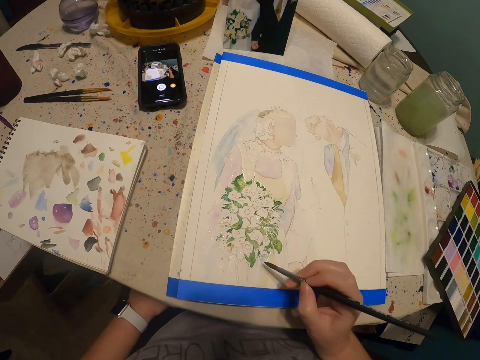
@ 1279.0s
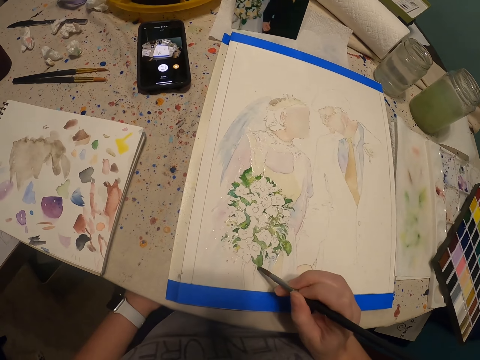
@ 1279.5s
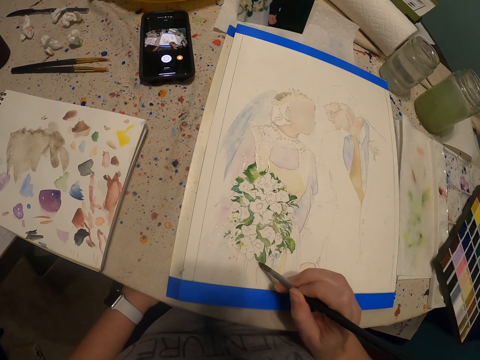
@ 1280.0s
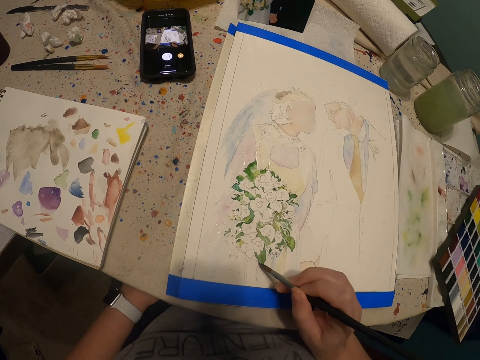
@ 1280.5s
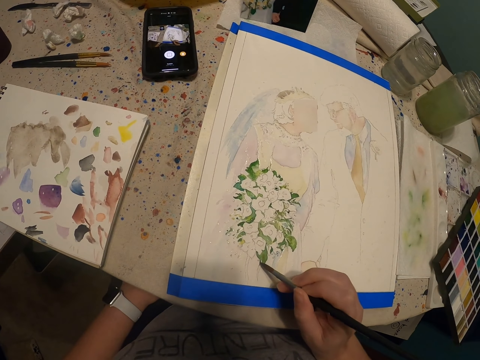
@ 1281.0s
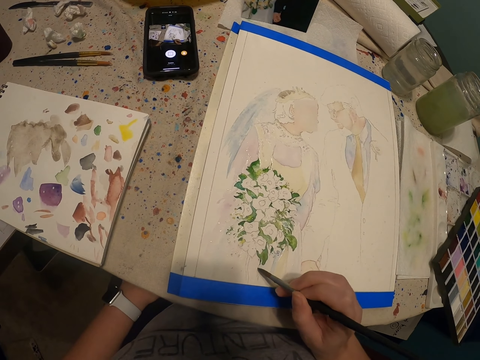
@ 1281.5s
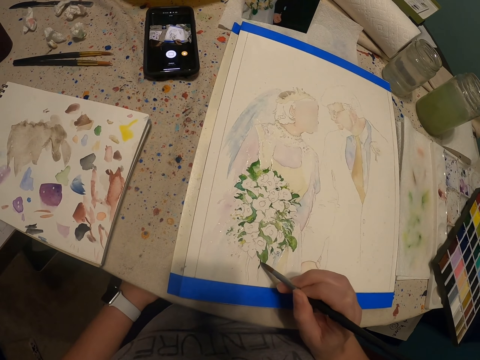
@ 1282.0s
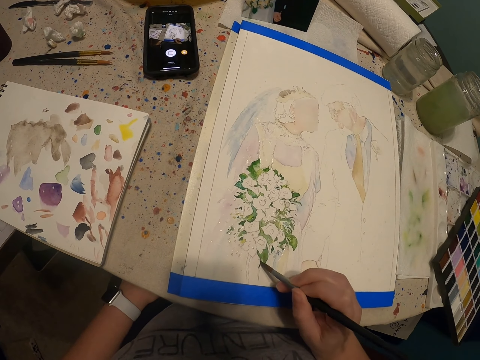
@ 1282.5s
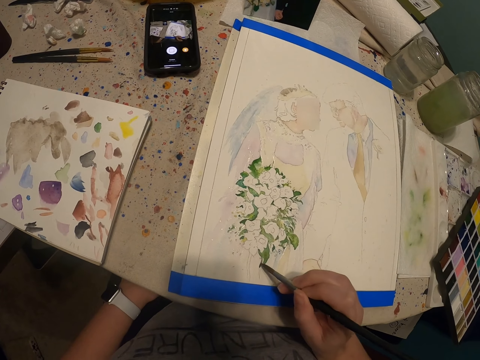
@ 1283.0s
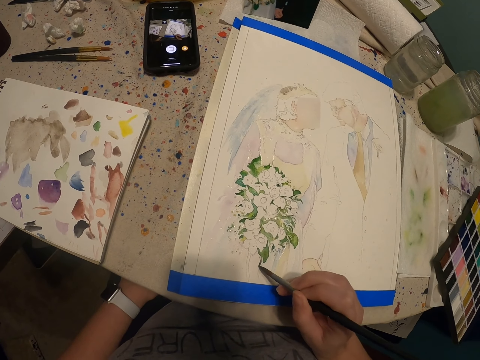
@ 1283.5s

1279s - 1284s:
The camera wearer paints a drawing with the paint brush.

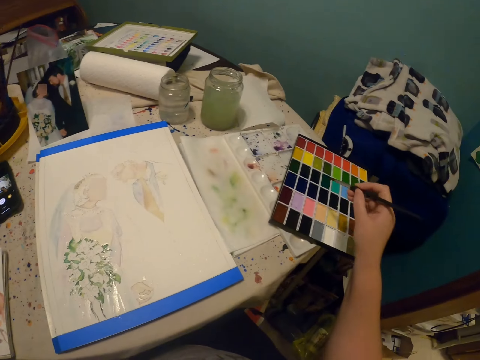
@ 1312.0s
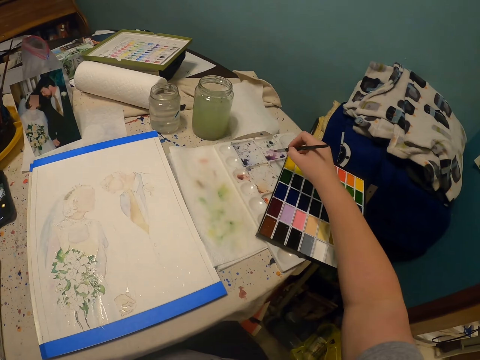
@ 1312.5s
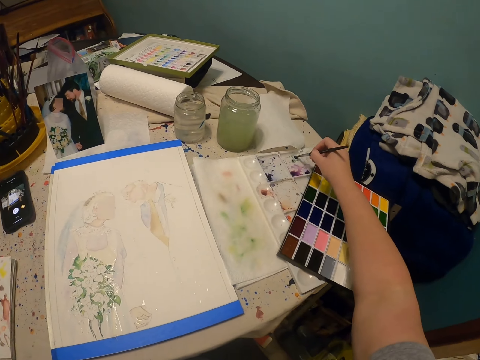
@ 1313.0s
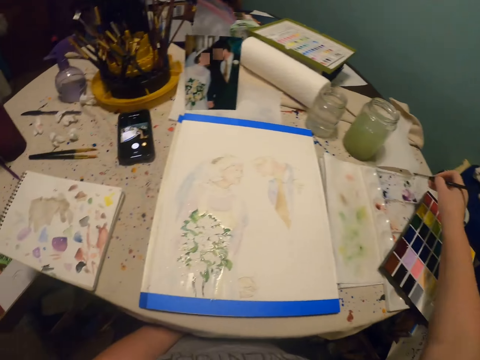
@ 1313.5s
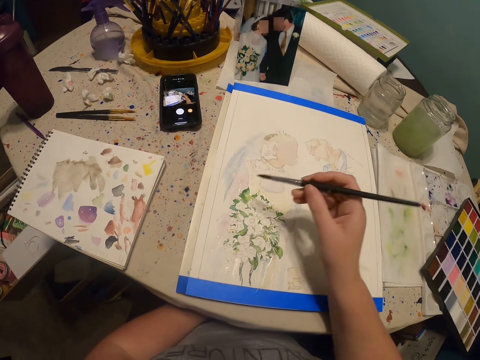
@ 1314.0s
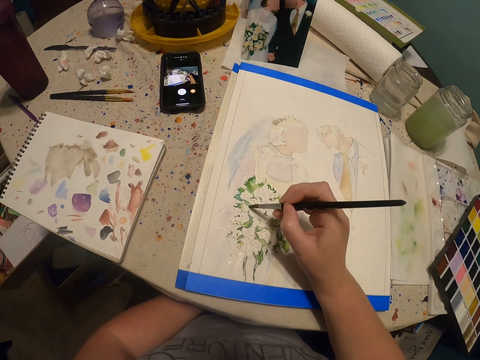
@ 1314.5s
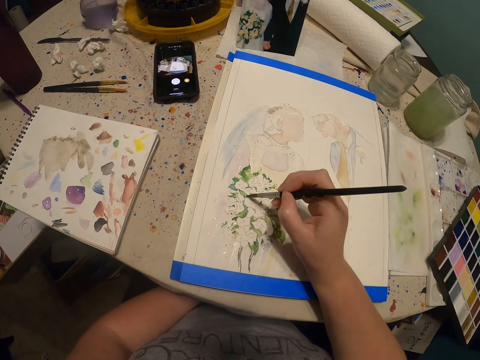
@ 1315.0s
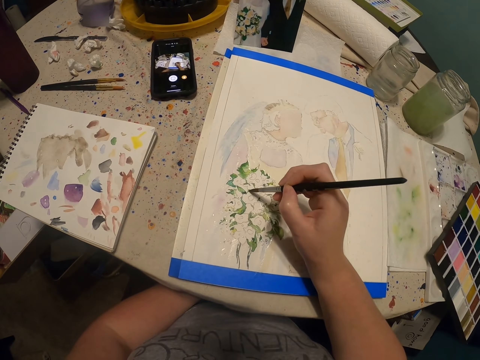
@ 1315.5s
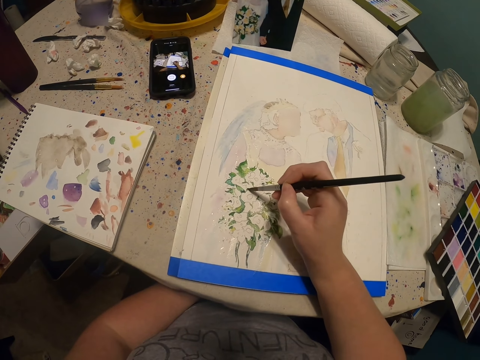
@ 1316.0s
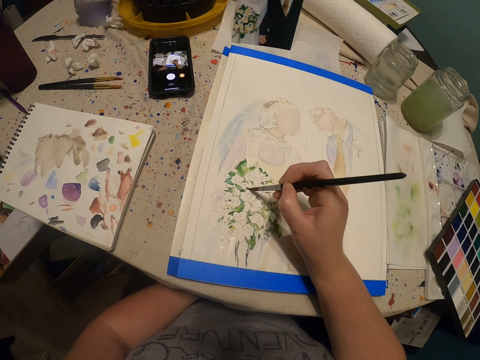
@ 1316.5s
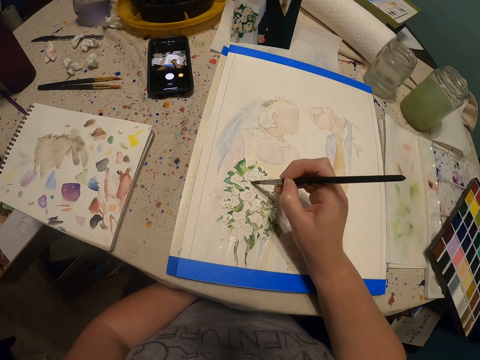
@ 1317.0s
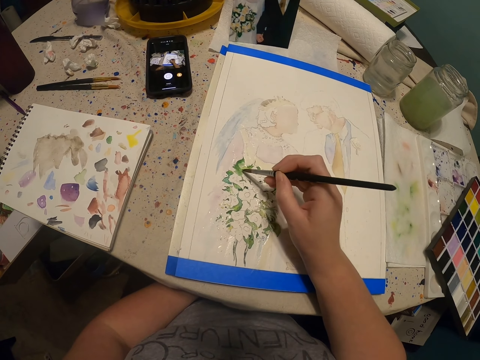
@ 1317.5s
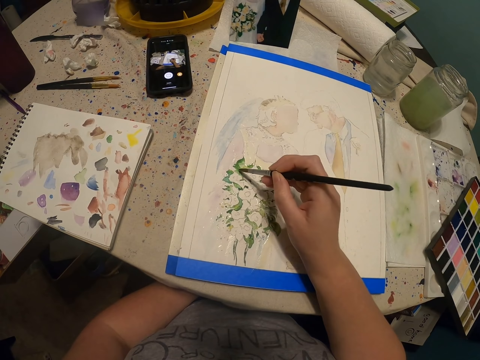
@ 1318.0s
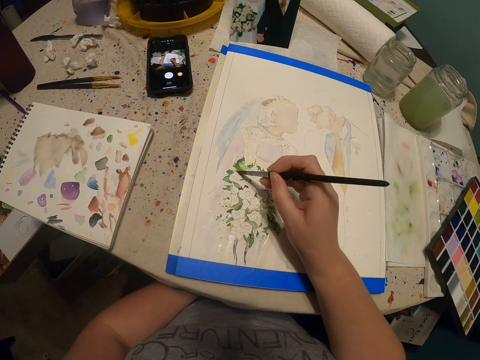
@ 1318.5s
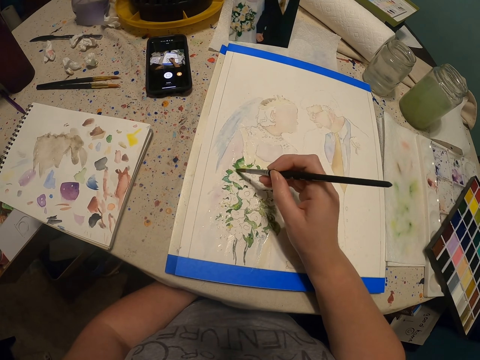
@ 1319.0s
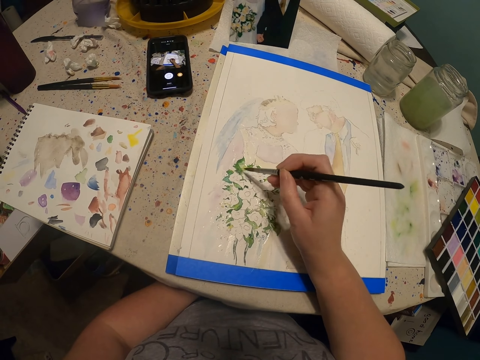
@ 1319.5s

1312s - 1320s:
The camera wearer rubs the paint brush on the palette cover. They paint a drawing with the paint brush.

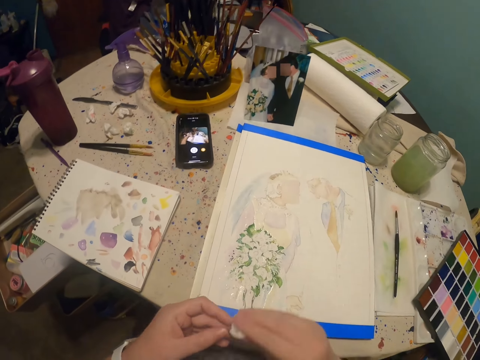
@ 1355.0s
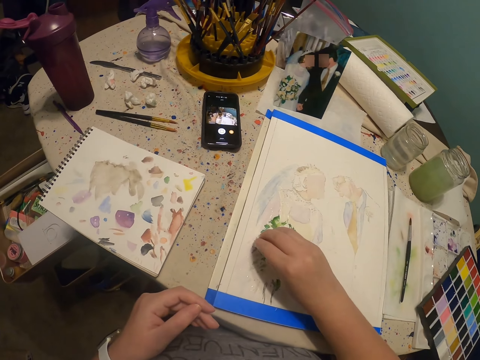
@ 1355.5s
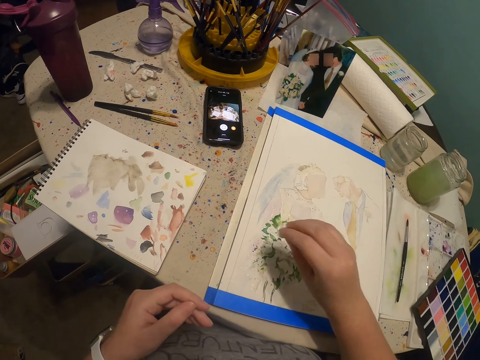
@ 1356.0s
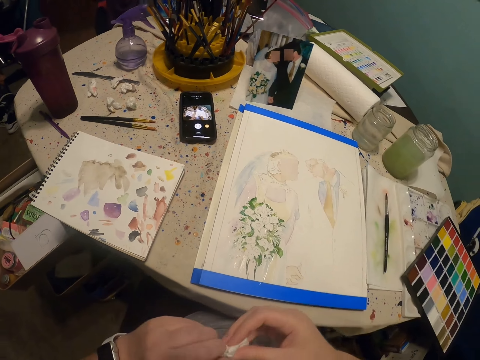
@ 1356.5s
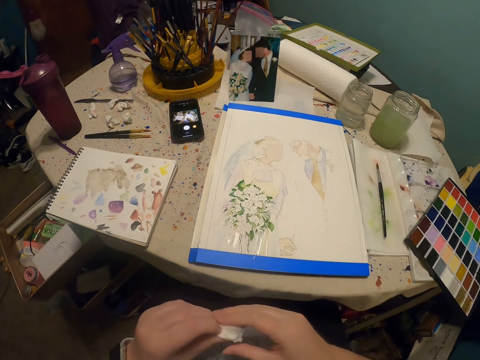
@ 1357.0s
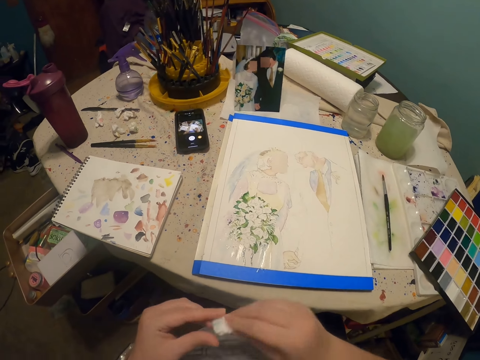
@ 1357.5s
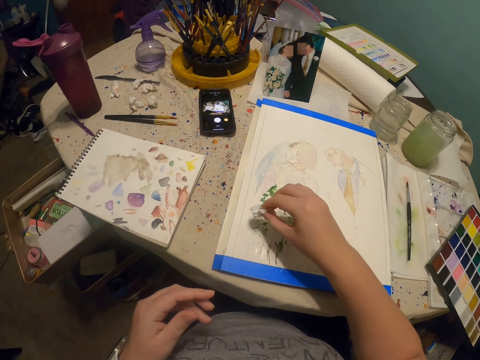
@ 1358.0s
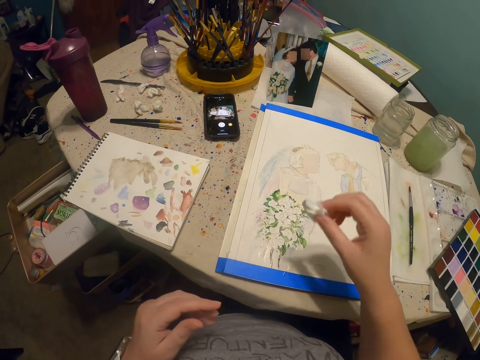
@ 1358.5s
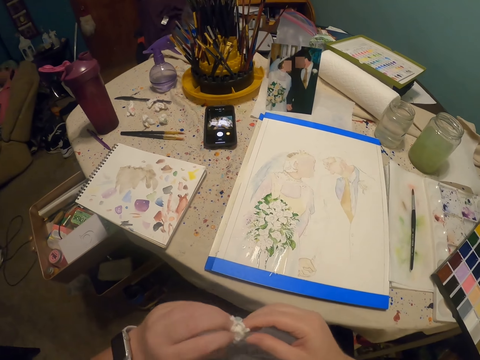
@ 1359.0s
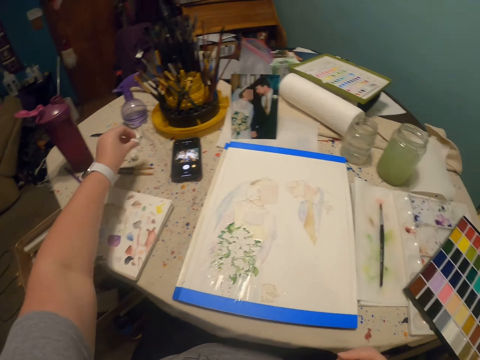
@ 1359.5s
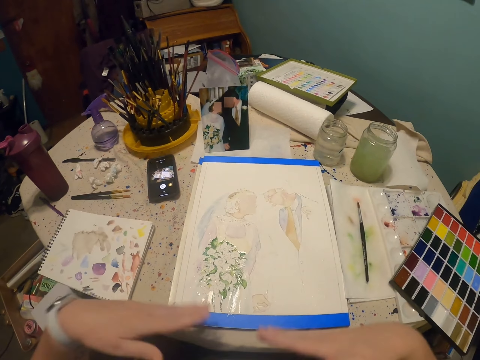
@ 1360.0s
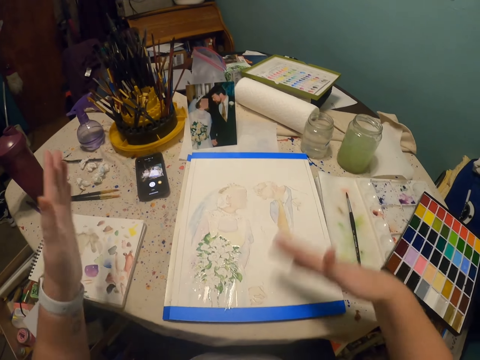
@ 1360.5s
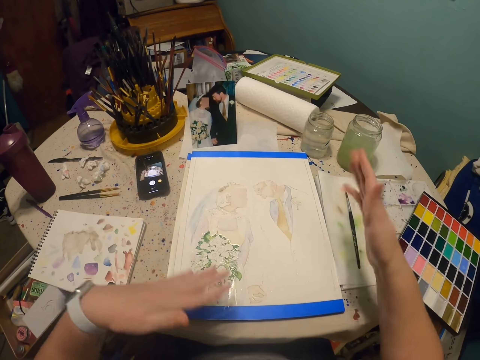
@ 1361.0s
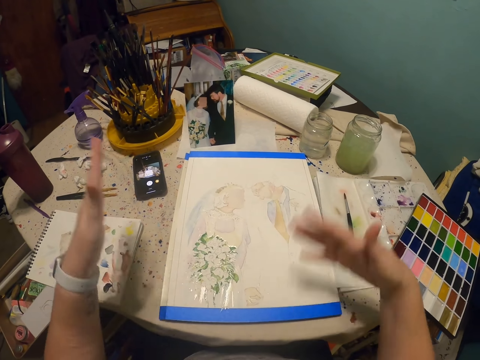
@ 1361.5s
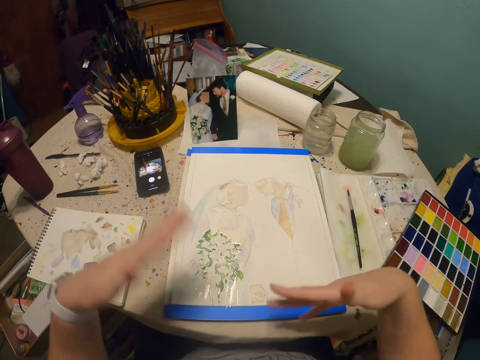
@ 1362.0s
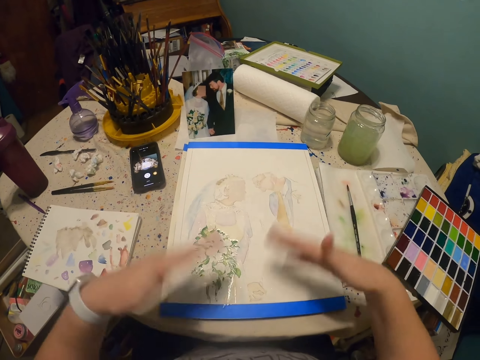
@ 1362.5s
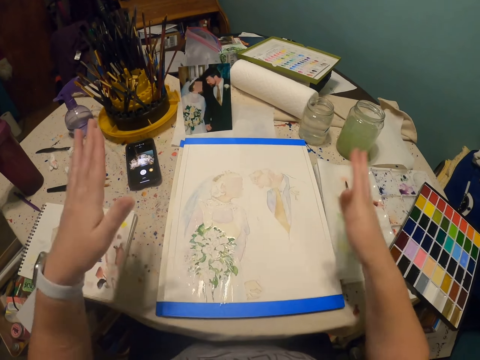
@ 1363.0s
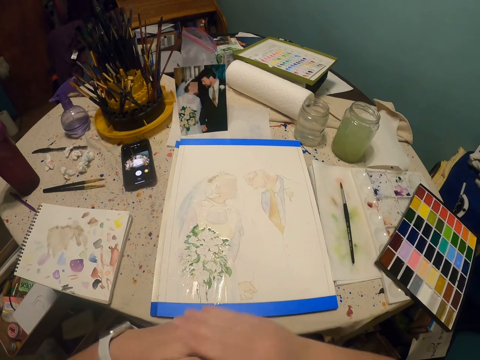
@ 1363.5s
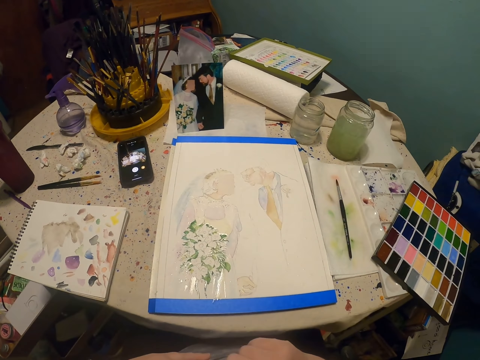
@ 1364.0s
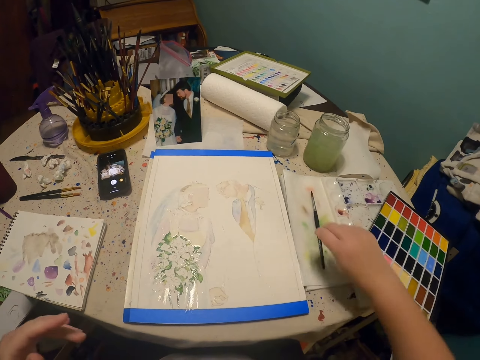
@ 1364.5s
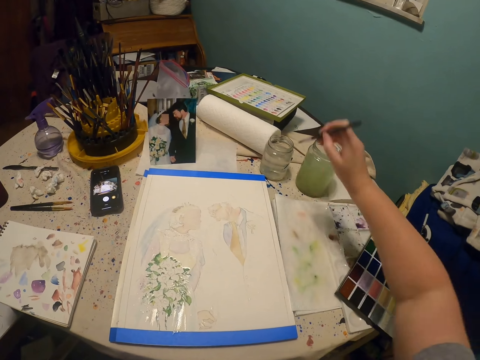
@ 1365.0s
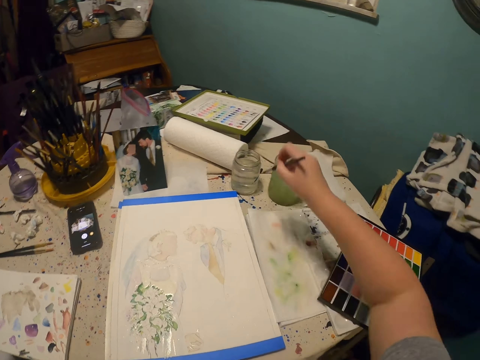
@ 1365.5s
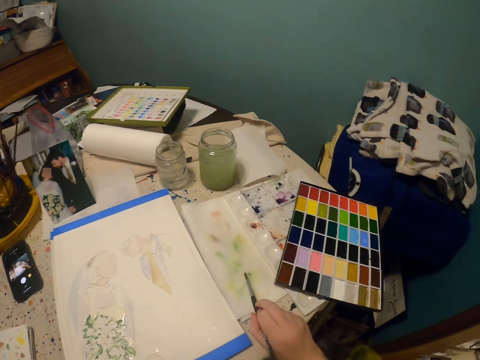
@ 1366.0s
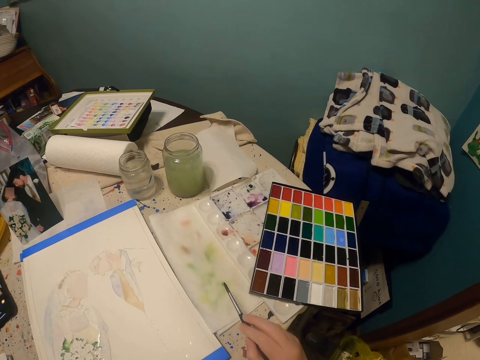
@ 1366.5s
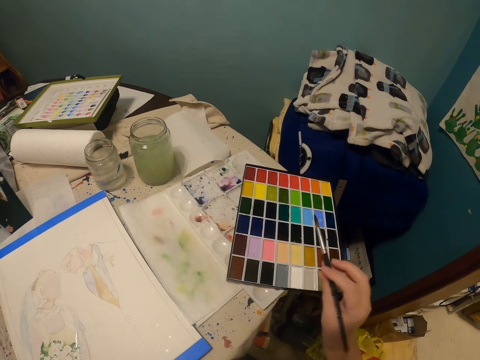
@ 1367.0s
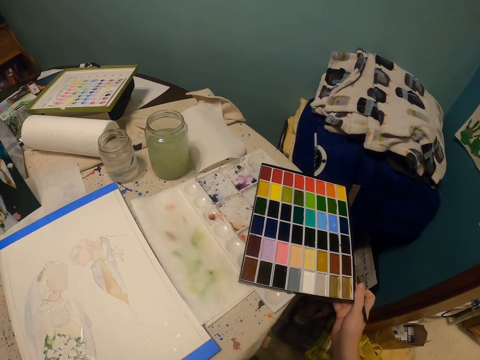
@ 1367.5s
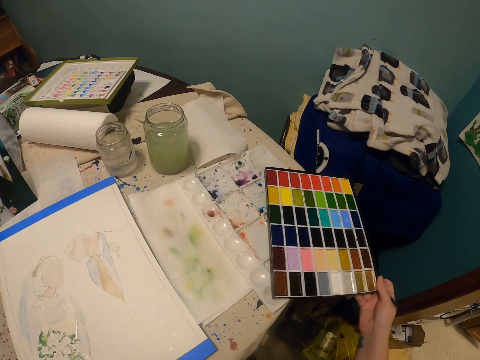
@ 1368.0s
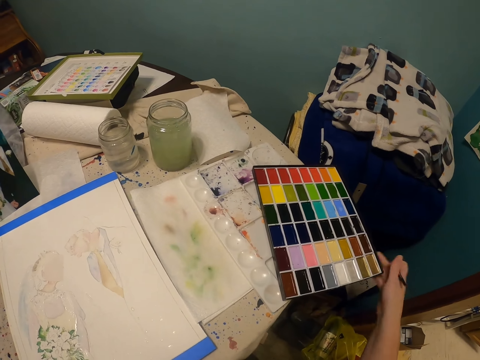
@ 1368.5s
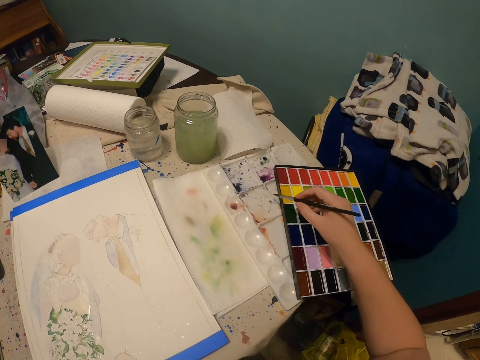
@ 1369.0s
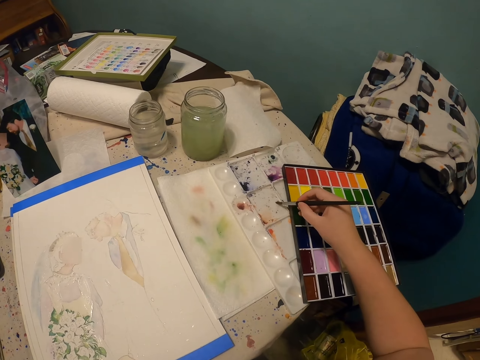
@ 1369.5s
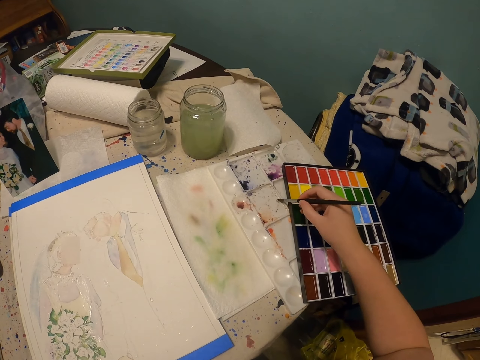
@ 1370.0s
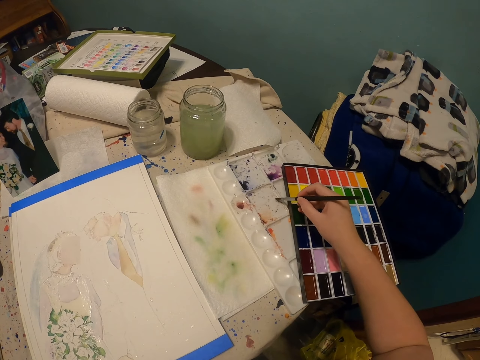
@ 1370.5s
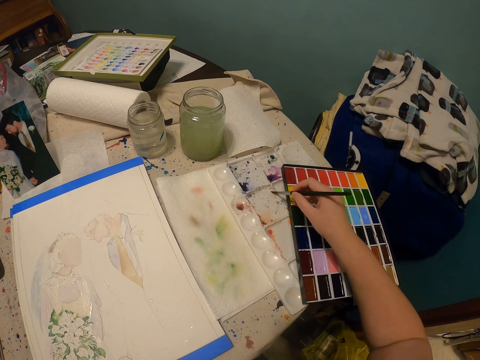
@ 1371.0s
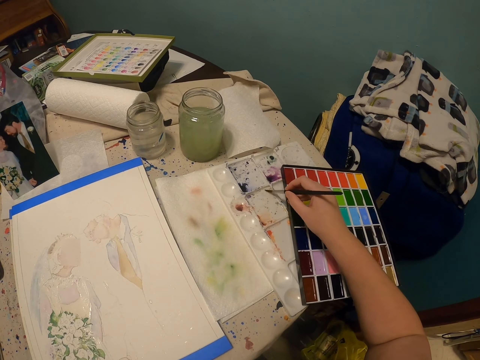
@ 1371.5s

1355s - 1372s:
The camera wearer wipes the painting with a paper towel. He puts the paper towel on the table. He blows wind on the painting with his hands. He picks up a paint brush with the right hand. He dips the paint brush in a glass of water or paint. He moves the paint palette on the table. He rubs the paint brush on the palette cover.
